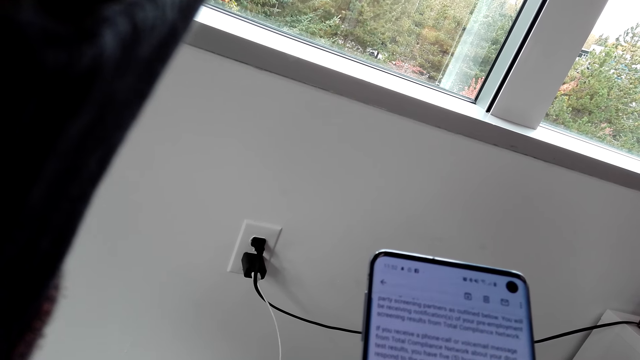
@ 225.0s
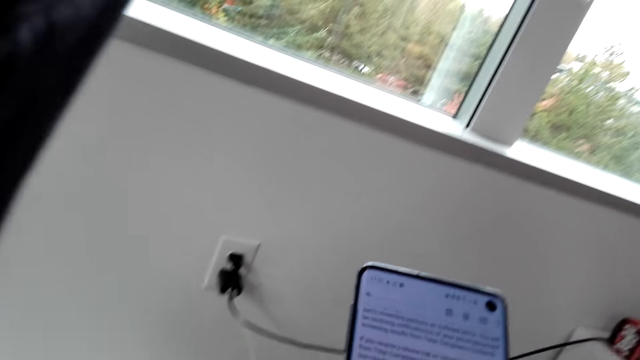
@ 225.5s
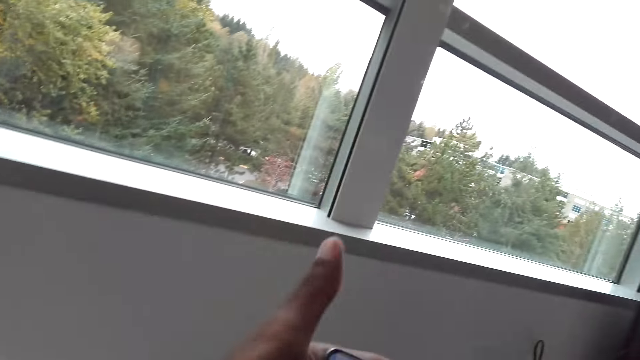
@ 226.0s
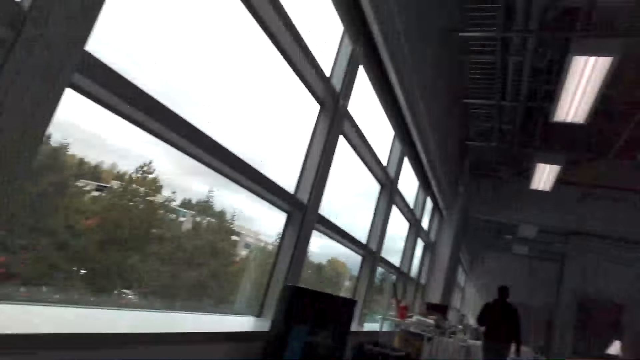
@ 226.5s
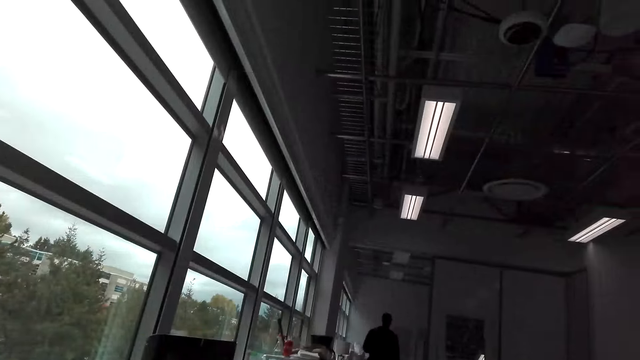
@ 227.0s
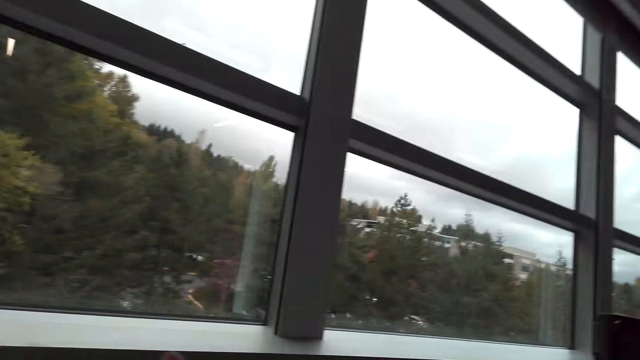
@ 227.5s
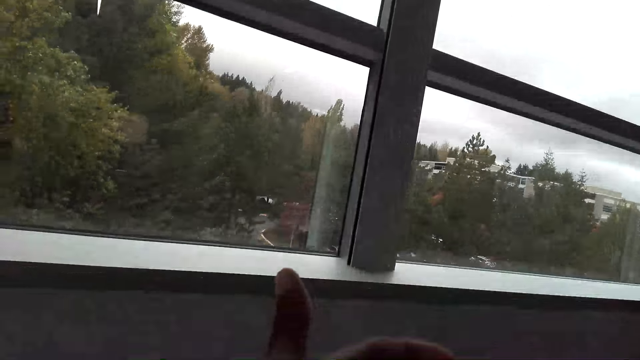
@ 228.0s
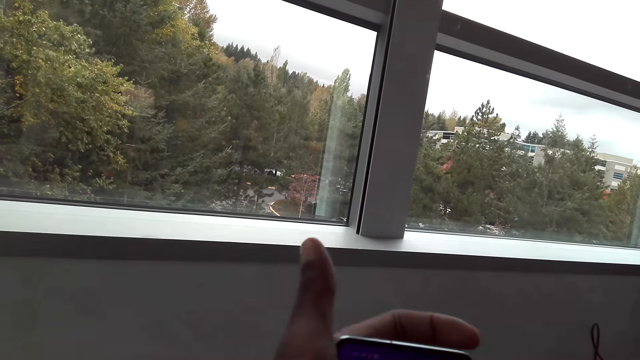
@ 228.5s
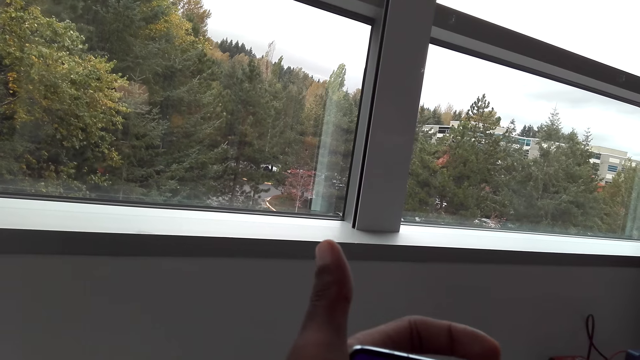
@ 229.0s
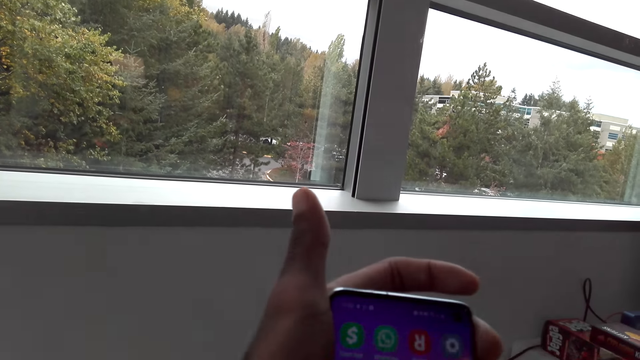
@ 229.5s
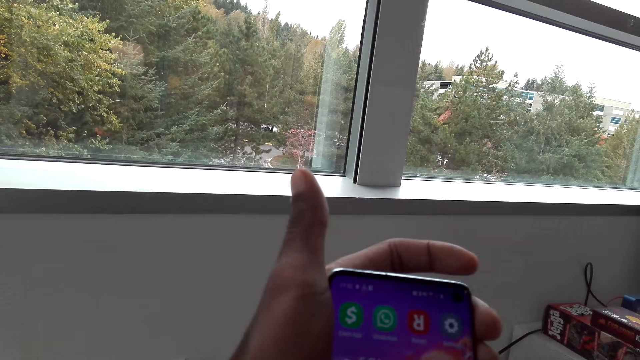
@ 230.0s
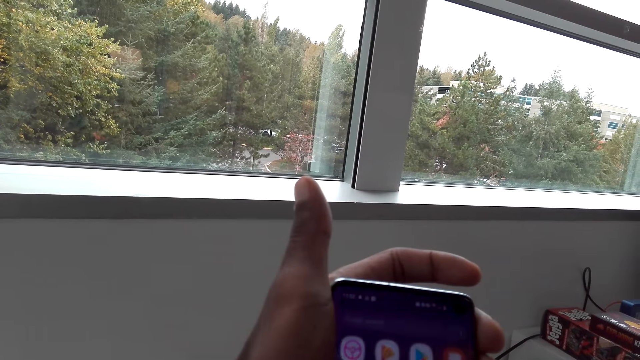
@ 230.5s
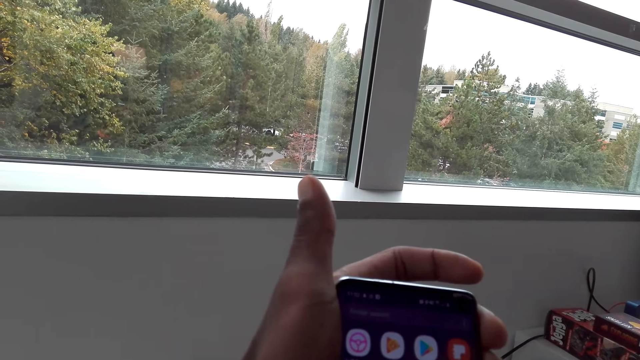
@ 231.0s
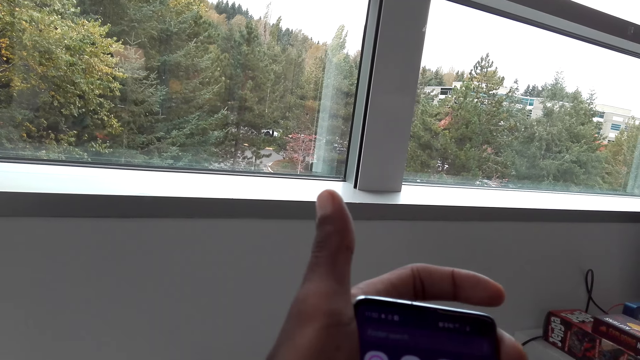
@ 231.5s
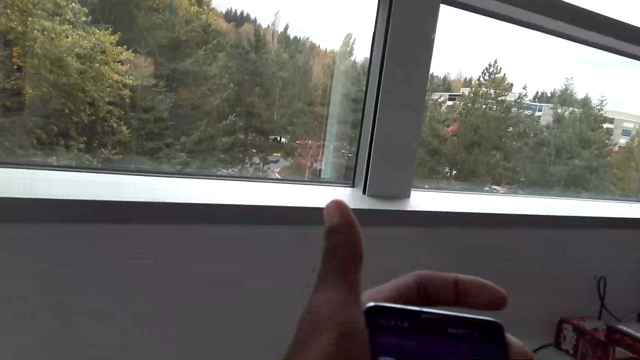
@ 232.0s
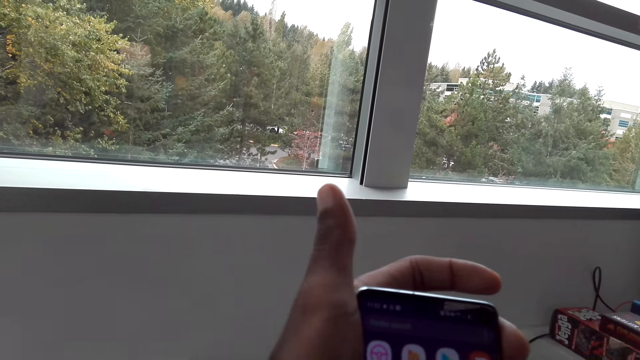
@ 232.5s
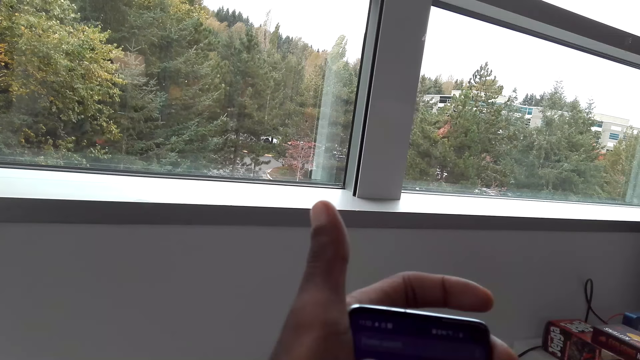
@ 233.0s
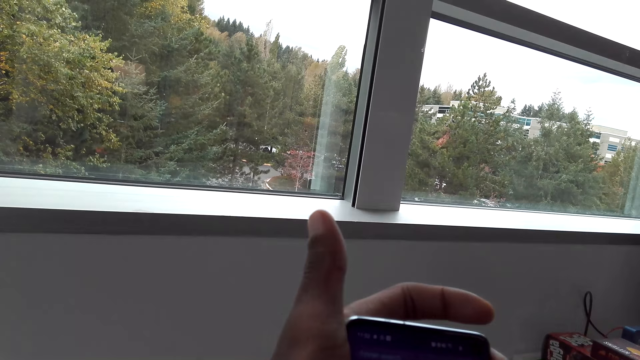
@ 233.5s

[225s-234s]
The camera wearer stares at a man. They stare at the mobile phone. They use the mobile phone.

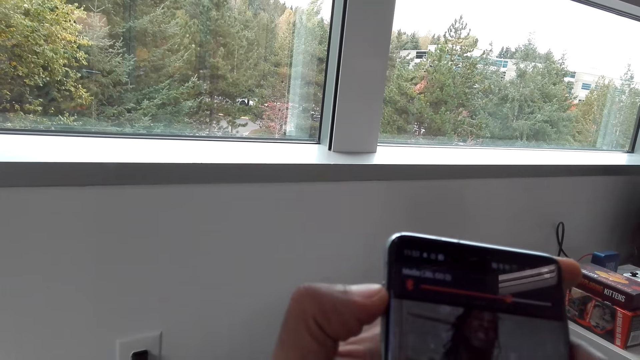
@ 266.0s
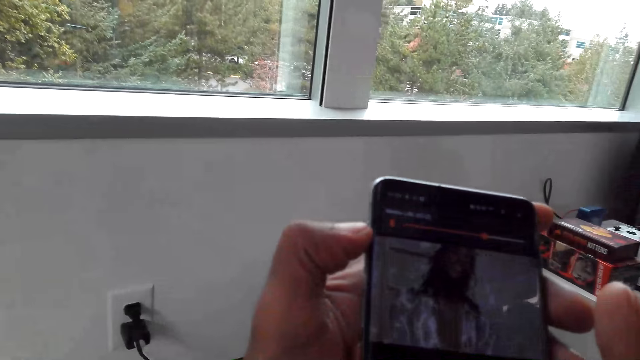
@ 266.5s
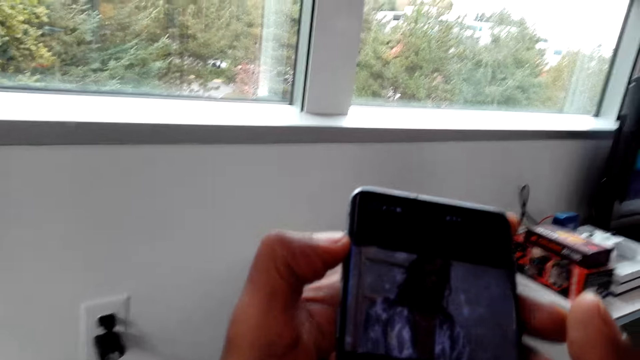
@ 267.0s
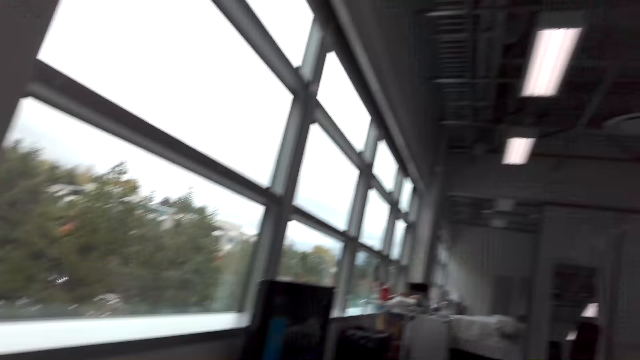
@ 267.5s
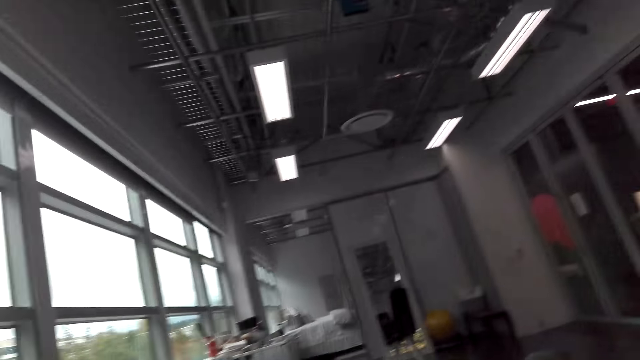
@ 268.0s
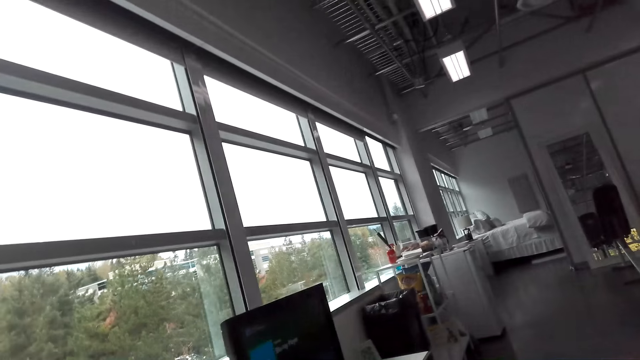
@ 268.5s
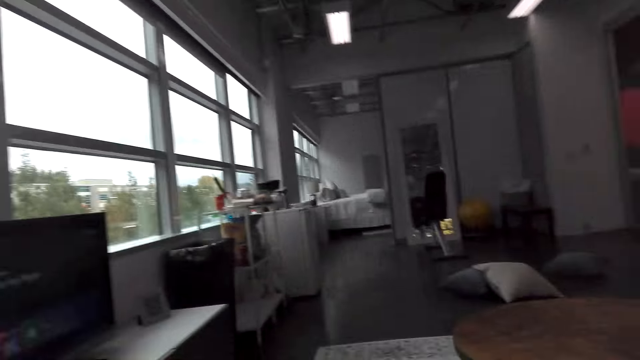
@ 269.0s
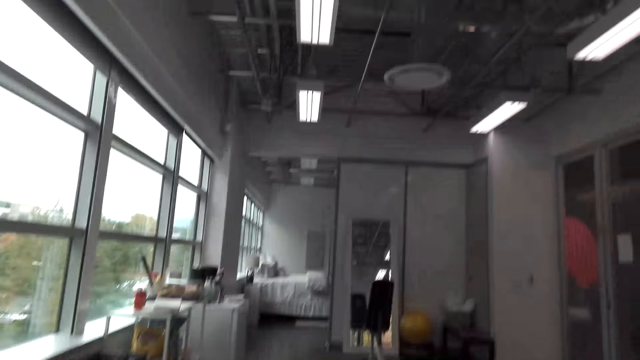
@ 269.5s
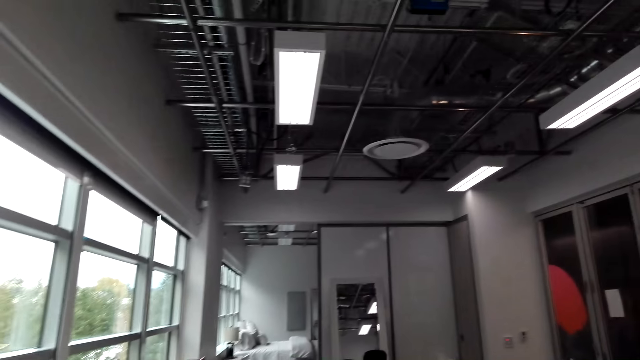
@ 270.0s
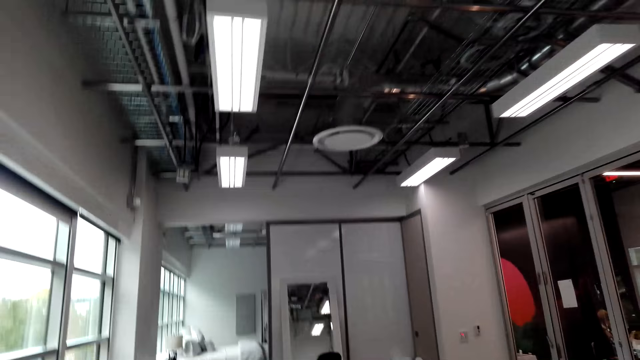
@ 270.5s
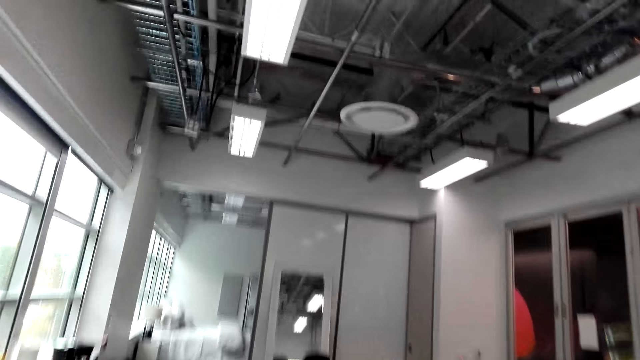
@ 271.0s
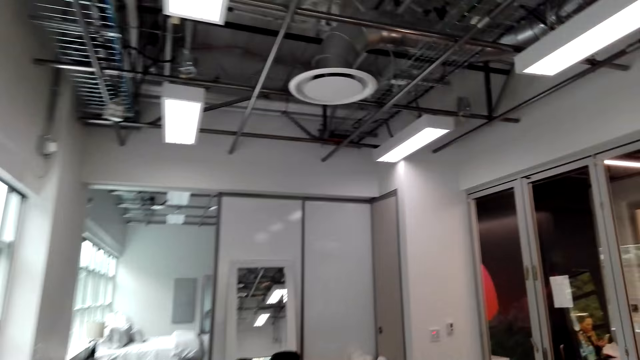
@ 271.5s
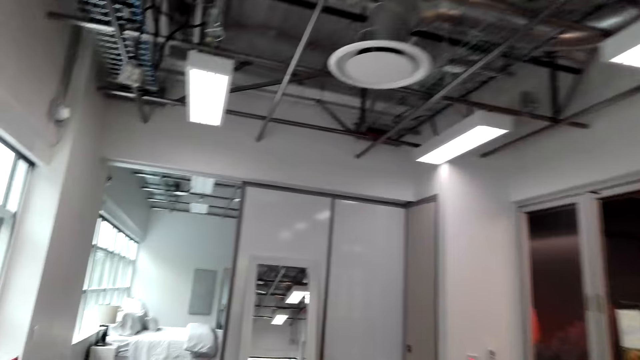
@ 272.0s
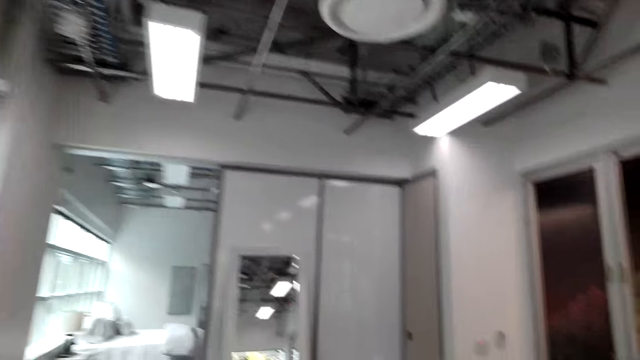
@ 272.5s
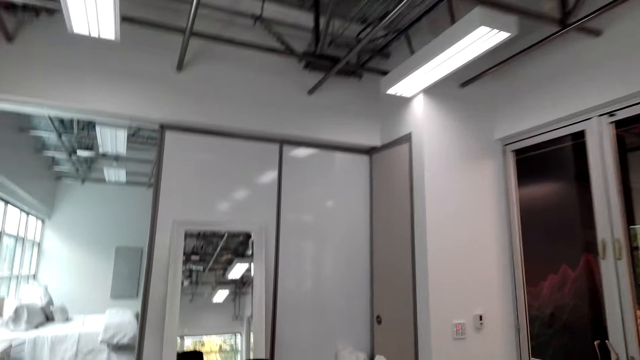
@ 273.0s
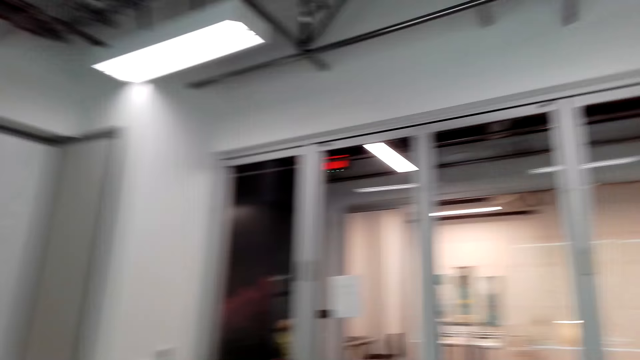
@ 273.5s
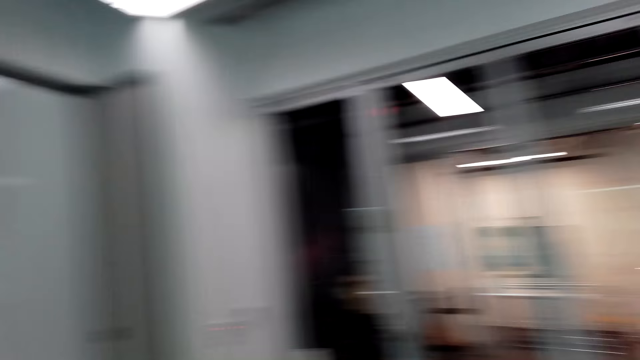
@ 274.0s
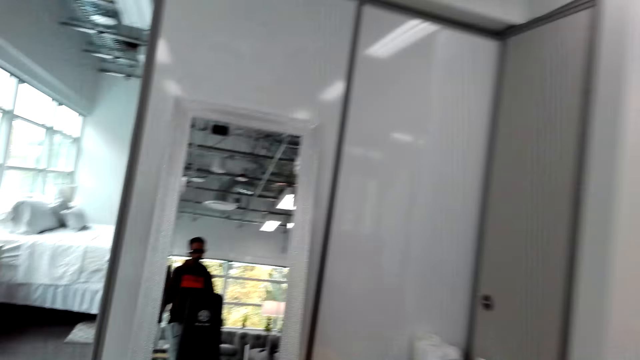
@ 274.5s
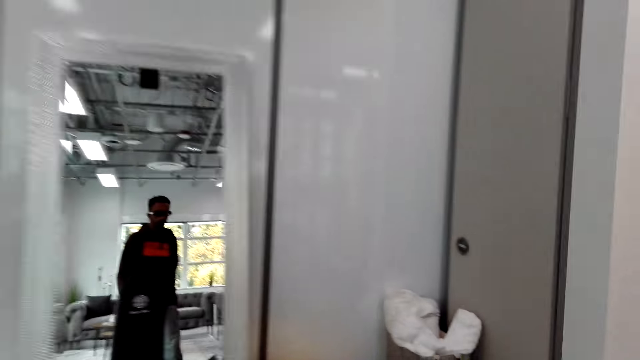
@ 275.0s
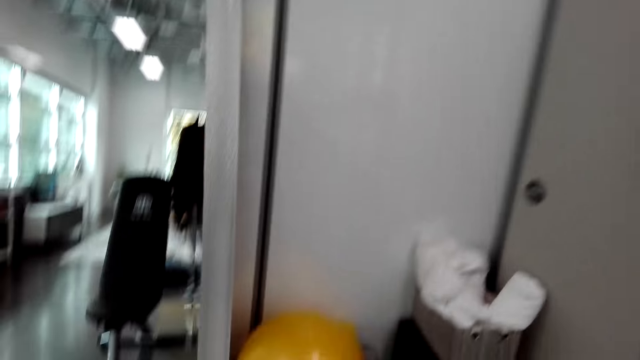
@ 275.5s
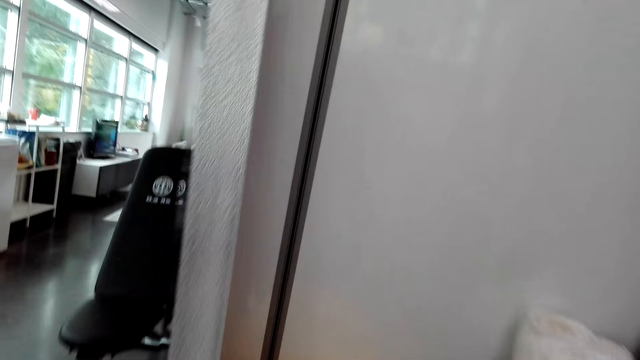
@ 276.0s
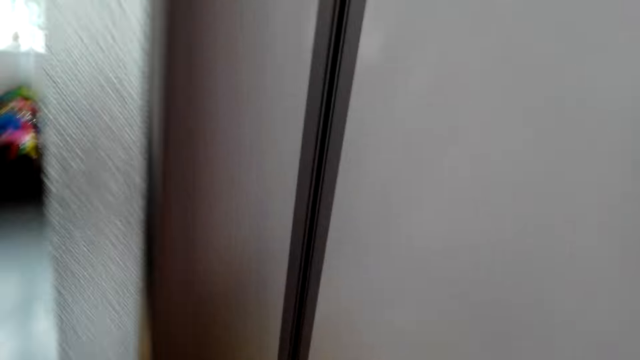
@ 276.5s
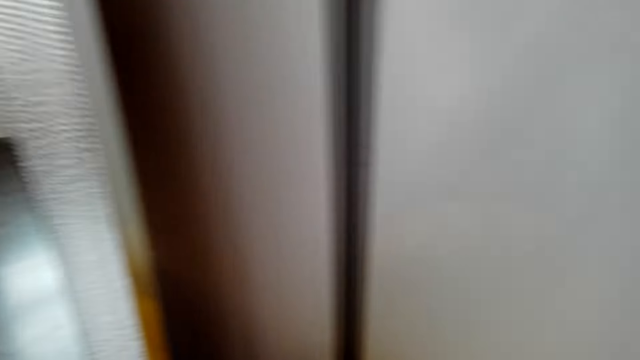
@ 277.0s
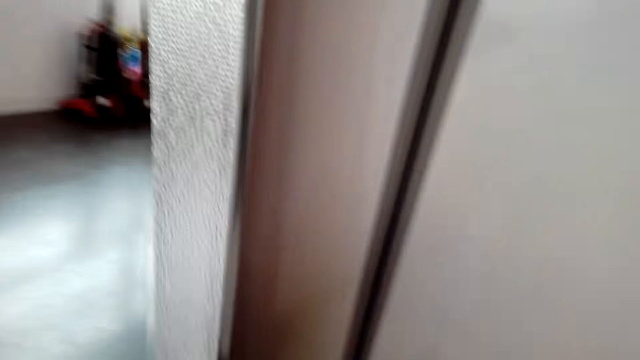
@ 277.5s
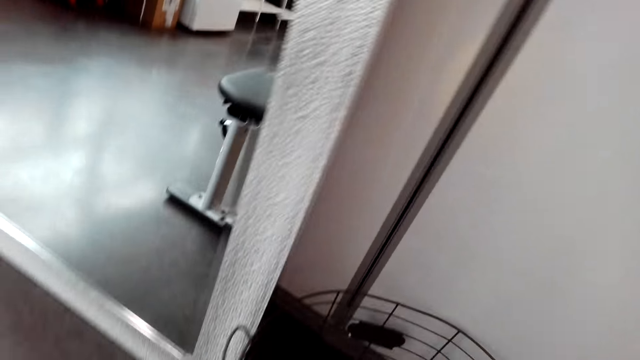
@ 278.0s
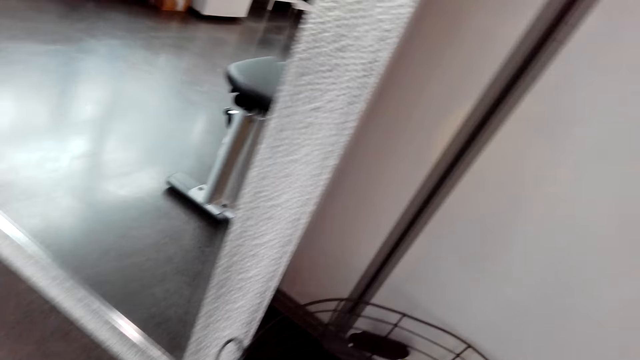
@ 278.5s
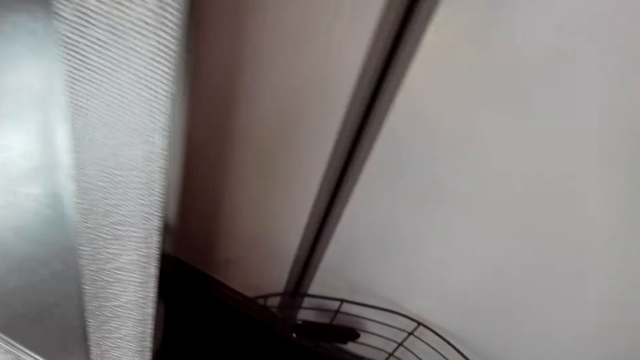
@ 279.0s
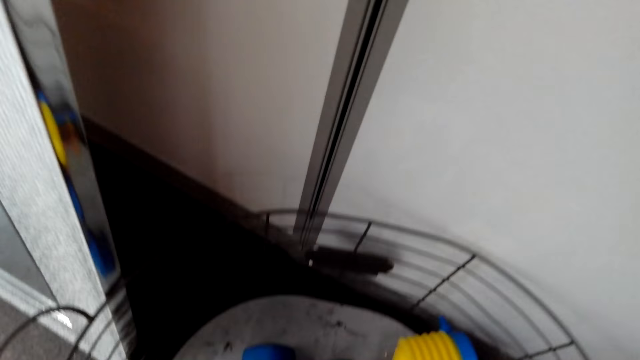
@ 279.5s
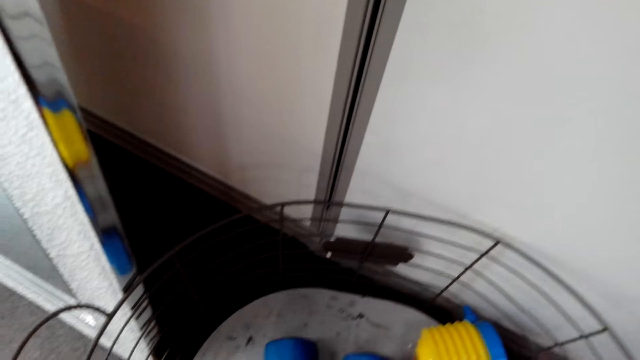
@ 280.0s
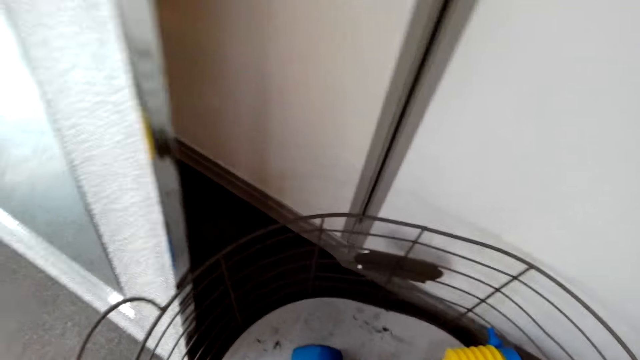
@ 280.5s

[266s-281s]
The camera wearer stands upright. They walk in the room. They touch something.
